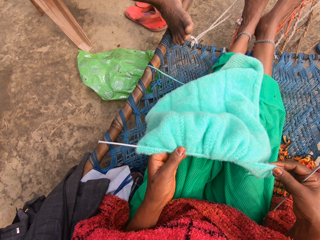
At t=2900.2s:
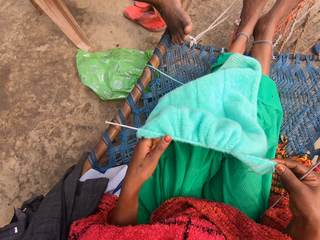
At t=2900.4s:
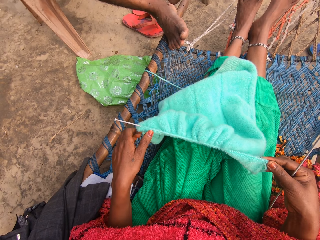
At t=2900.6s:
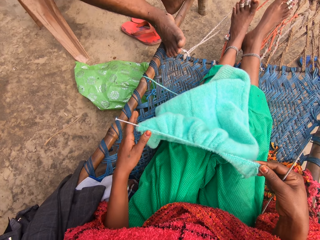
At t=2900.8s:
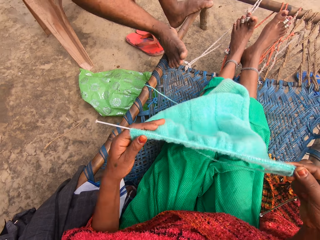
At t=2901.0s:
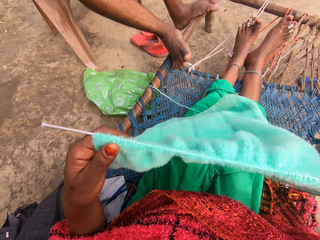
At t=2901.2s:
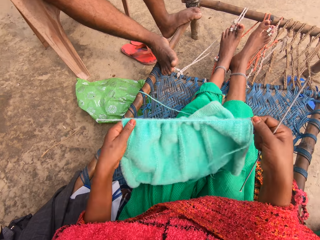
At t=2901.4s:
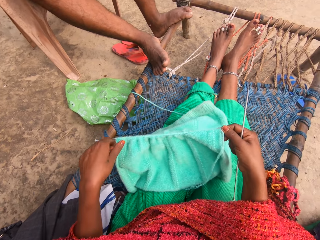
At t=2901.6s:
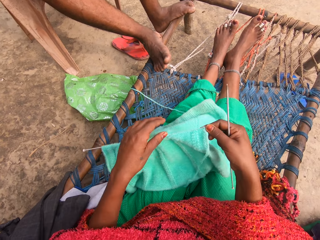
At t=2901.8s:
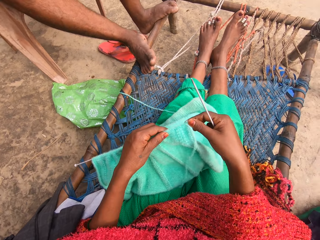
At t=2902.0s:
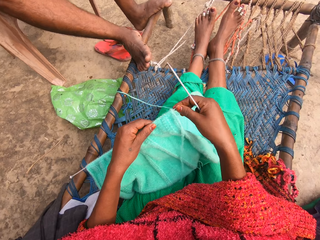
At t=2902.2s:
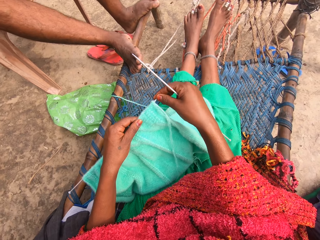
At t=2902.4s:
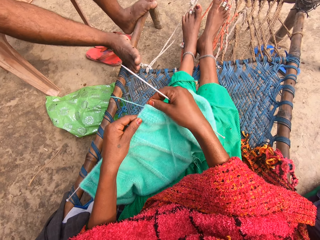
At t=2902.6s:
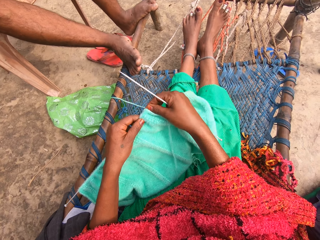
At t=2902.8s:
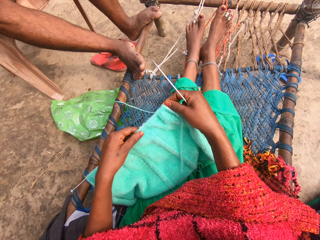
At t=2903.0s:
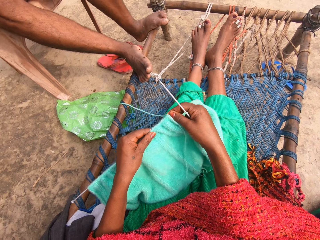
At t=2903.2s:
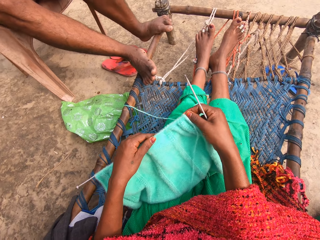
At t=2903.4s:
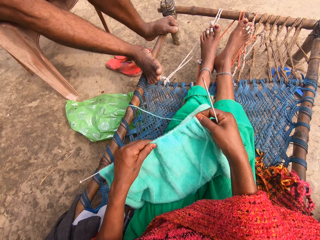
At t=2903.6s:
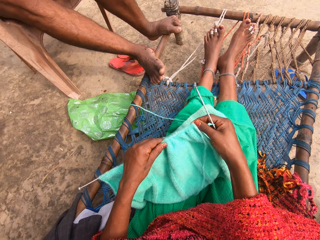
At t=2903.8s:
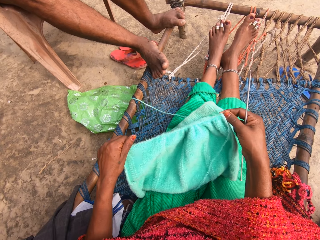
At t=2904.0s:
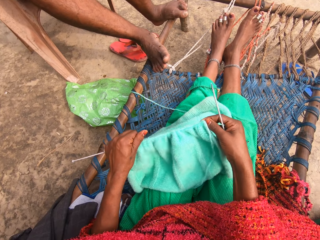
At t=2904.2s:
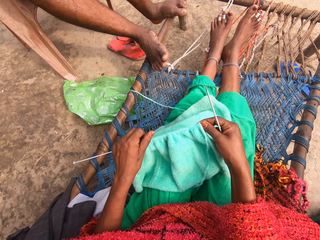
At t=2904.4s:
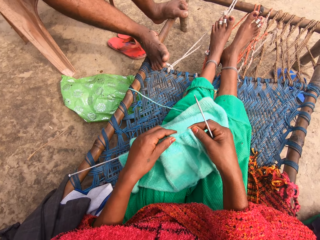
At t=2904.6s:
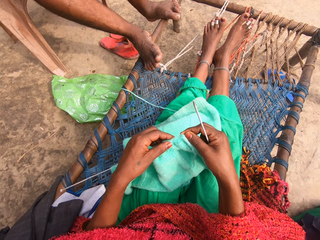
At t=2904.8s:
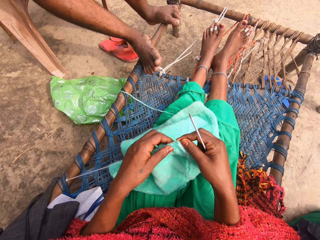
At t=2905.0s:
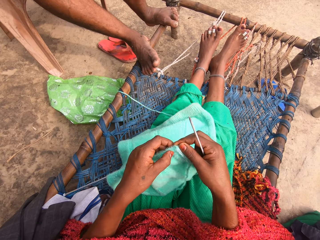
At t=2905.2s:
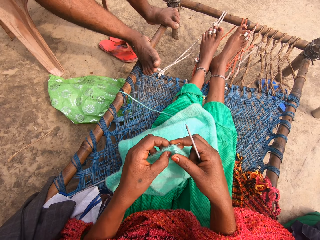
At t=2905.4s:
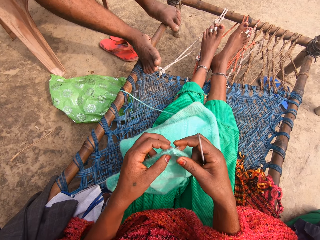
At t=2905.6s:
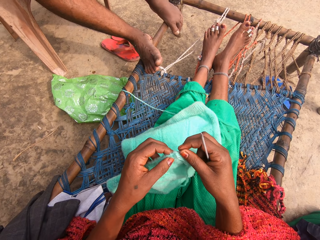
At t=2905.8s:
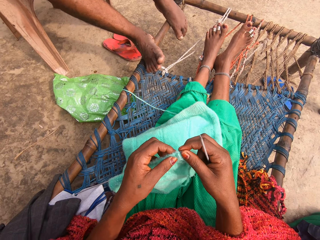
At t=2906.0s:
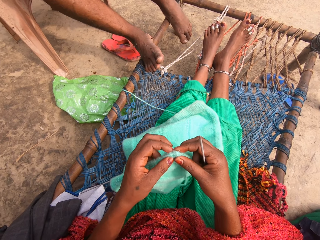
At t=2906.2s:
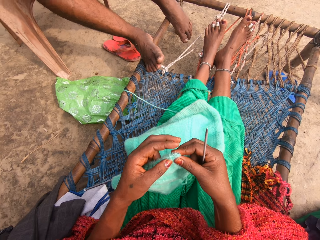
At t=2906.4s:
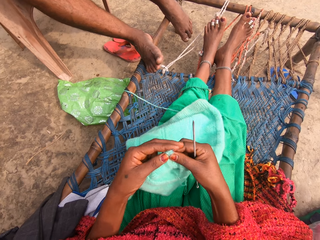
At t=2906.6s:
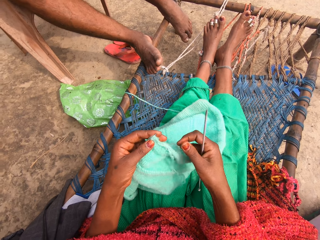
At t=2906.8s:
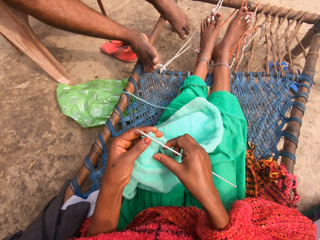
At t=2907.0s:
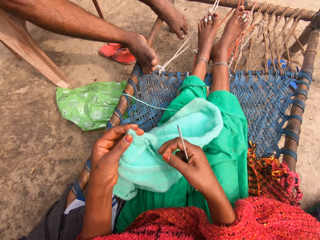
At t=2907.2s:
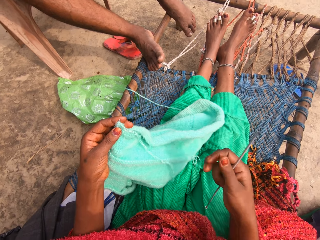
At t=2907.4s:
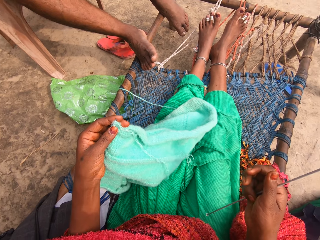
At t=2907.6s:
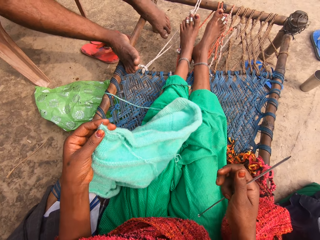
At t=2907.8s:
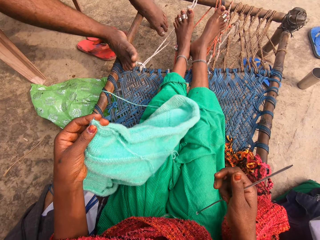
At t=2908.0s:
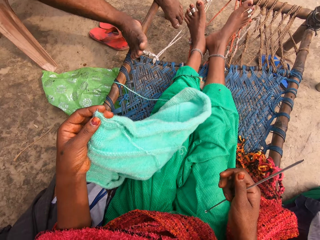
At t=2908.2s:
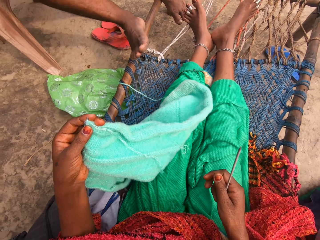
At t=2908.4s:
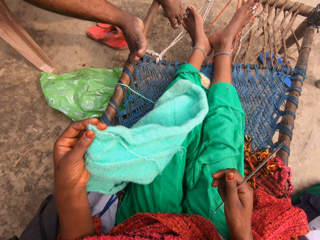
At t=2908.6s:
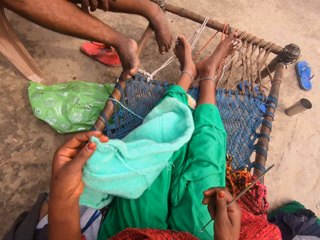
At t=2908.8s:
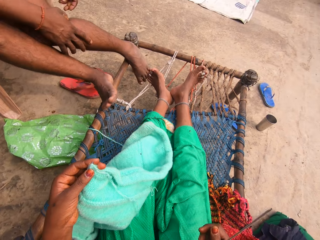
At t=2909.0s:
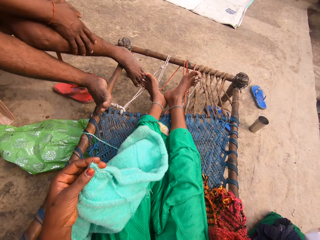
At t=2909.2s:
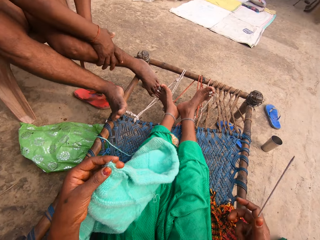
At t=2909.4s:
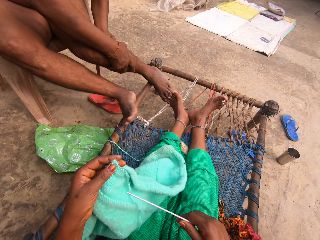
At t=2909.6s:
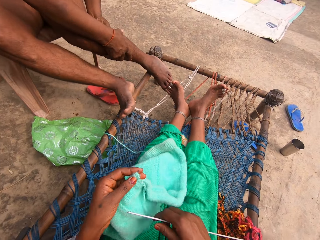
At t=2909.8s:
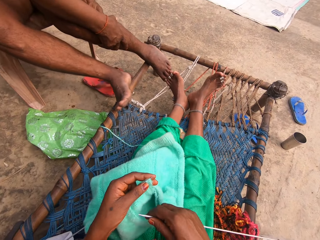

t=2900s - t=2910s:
The camera wearer lifts up the fabric. She drops the fabric on her legs. She adjusts the fabric. She interacts with a girl.

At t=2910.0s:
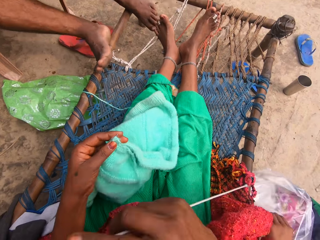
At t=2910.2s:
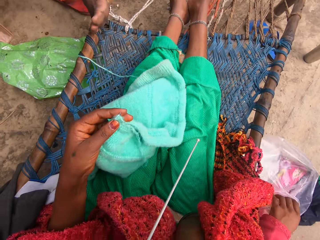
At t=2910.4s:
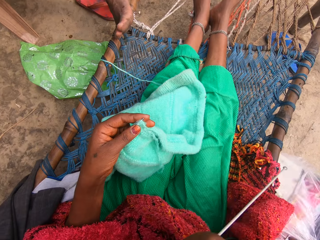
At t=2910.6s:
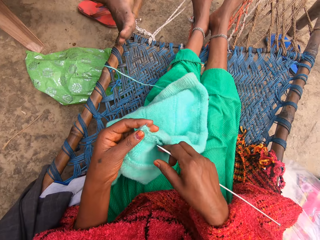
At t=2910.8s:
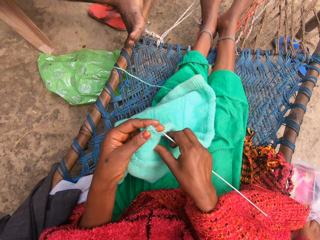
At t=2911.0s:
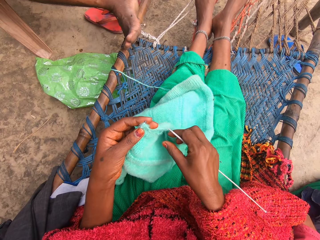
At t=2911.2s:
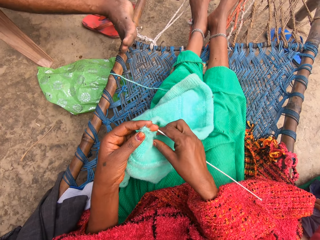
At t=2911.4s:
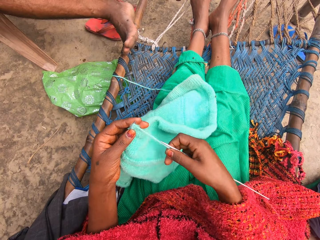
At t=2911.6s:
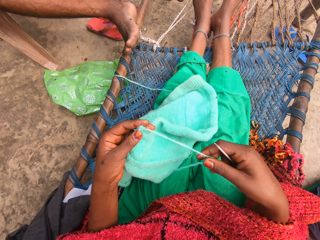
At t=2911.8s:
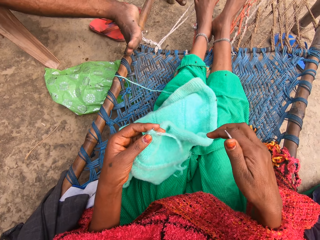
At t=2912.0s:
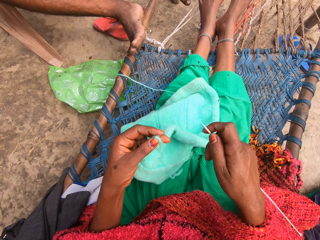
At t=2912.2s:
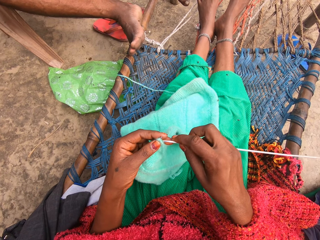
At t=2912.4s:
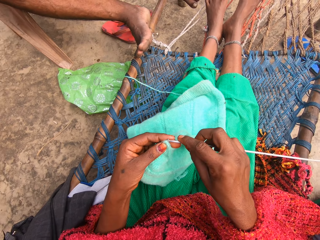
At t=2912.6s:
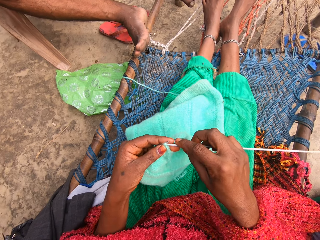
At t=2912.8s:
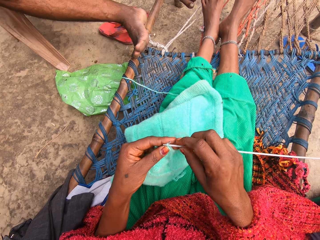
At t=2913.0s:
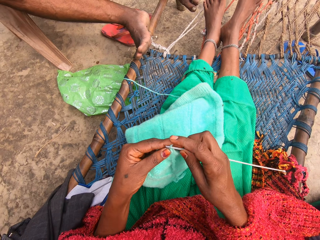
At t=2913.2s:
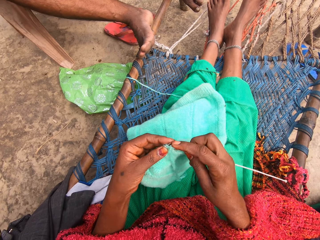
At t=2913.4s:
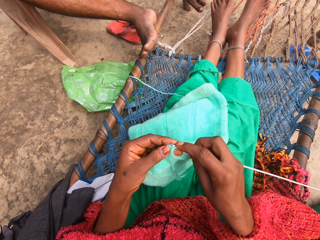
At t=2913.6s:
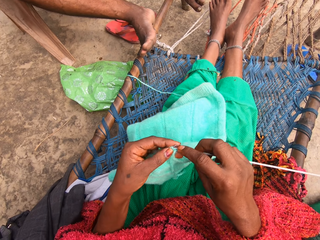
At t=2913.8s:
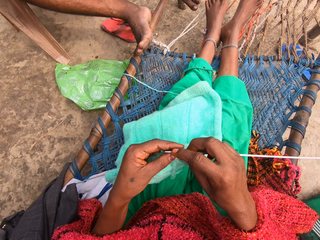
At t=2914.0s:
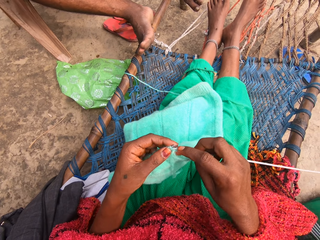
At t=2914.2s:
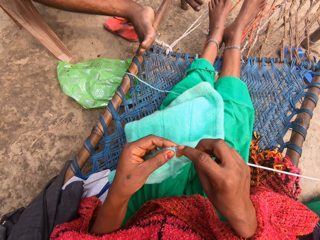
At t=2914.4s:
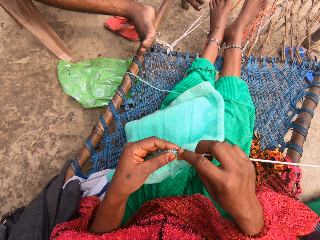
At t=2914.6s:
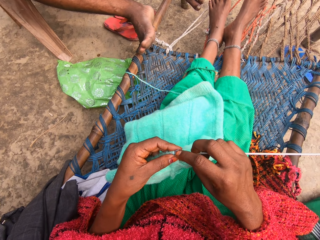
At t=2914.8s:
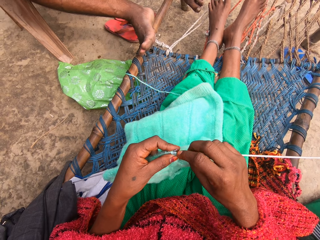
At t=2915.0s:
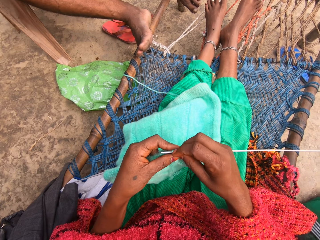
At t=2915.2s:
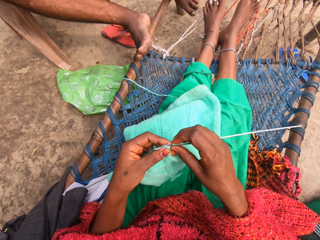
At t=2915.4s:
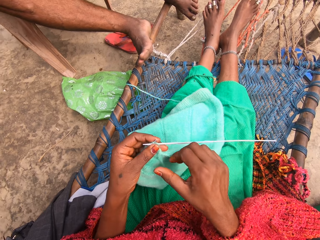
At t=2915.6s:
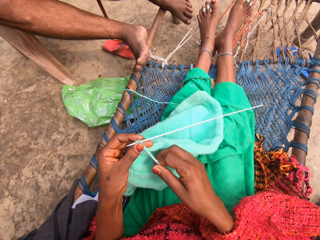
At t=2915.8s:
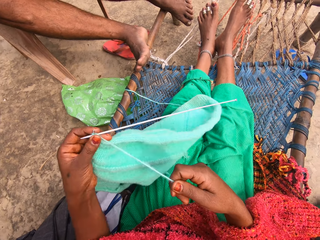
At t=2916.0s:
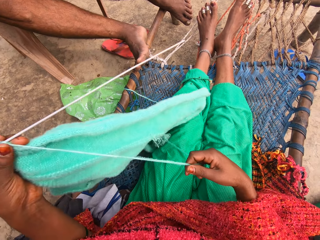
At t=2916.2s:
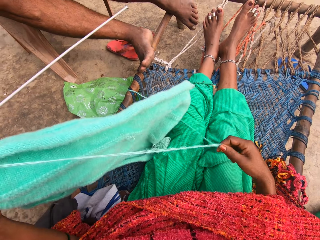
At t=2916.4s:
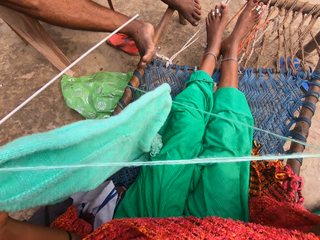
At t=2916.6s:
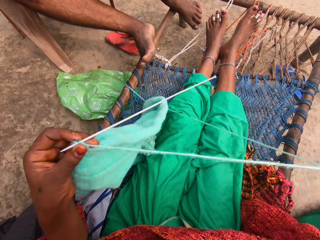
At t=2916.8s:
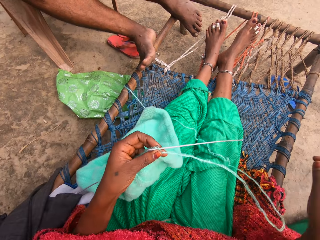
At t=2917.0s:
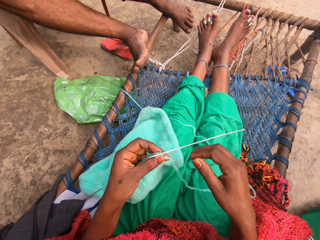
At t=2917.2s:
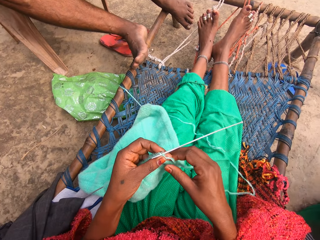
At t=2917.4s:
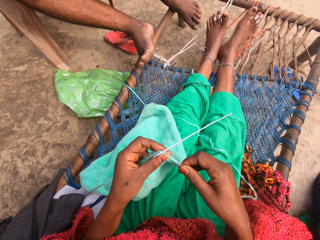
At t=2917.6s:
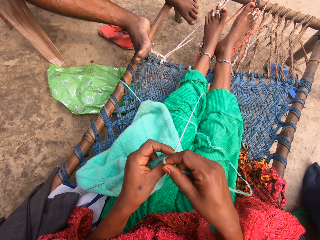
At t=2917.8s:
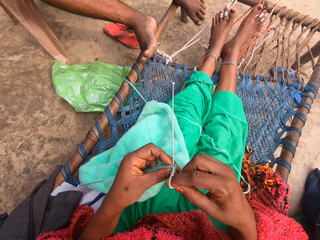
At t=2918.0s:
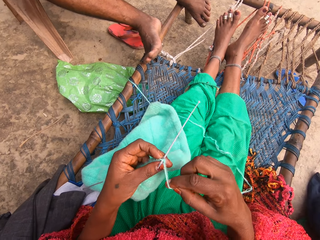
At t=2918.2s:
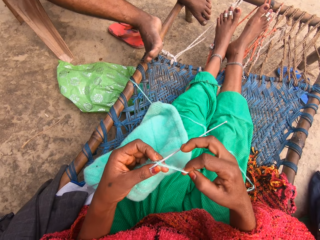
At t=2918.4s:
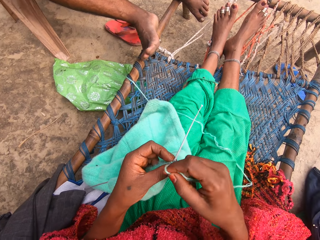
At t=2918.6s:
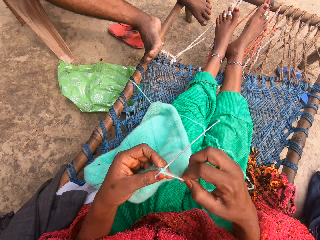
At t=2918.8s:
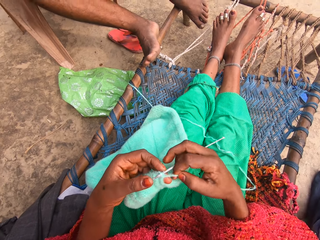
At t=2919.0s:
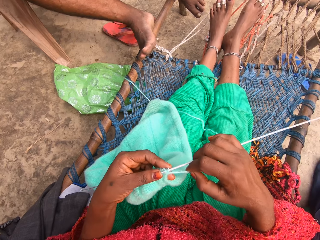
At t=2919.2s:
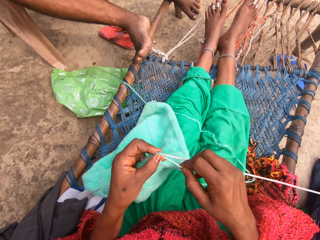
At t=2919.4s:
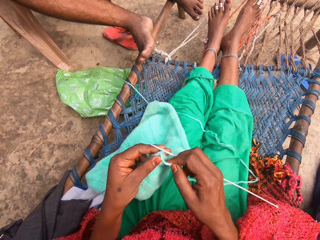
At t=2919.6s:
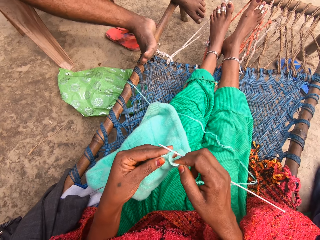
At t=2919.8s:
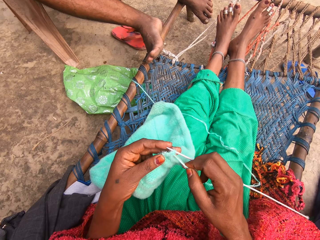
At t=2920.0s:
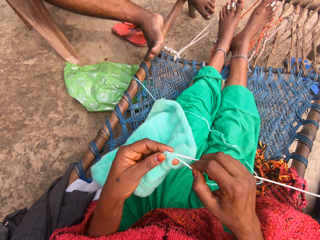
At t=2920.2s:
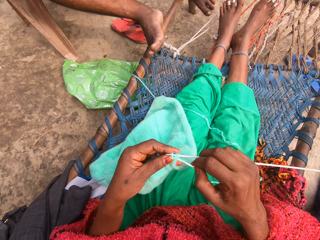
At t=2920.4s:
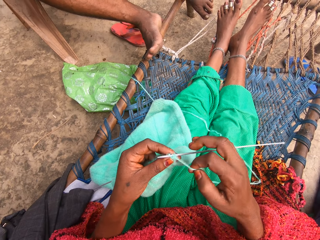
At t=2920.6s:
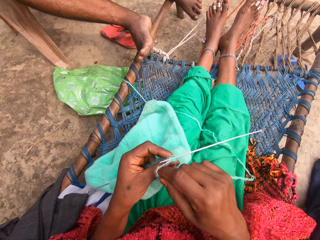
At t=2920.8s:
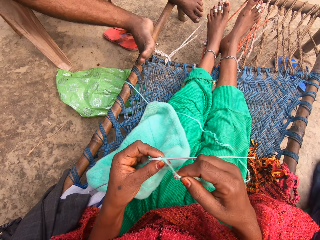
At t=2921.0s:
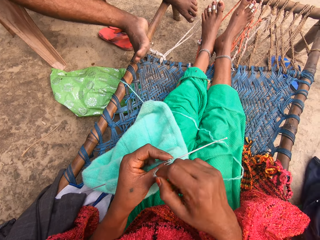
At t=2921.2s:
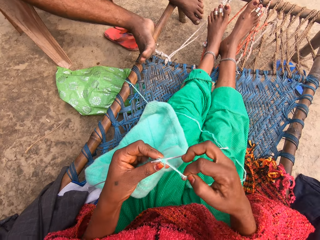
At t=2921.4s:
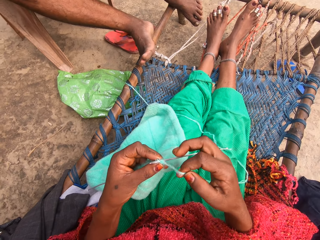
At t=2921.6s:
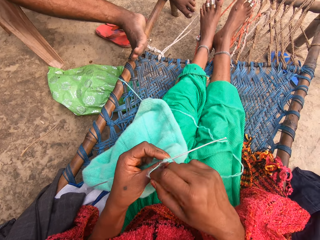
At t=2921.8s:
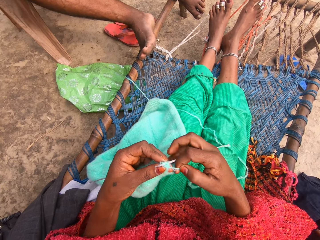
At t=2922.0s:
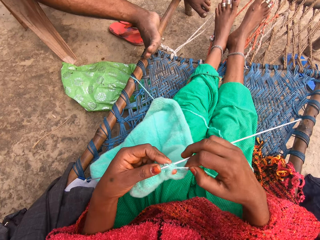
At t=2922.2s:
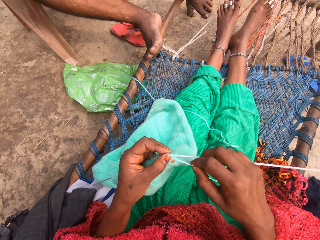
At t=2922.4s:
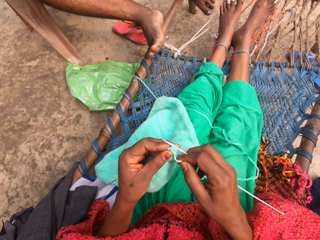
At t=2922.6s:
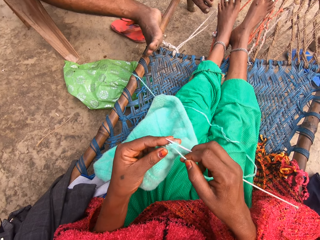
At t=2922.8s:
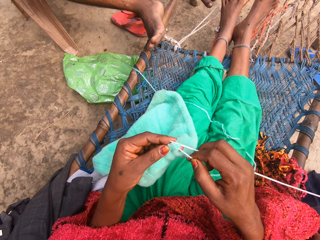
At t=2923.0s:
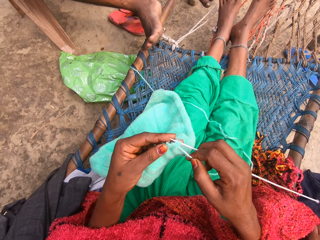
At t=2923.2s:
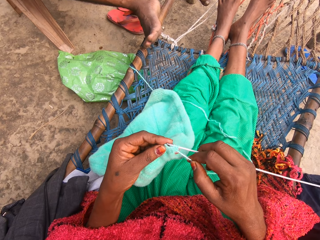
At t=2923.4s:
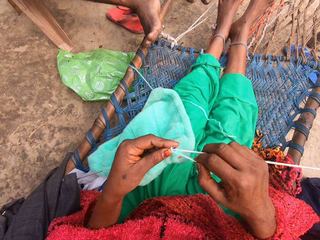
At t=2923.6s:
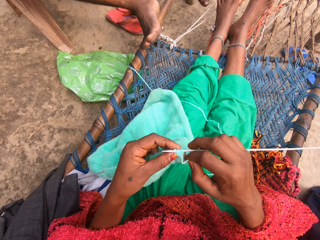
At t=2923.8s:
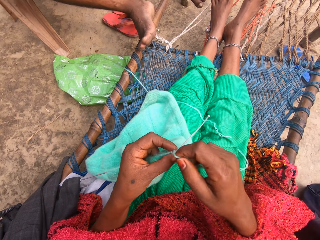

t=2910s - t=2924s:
The camera wearer touches the thread. They pull the yarn. They knit a fabric with straight needles. They put one of the knitting needles in the fabric. They stretch out the yarn. They touch the thread. They roll the yarn around one of the knitting needles. They knit the fabric with the knitting needles. They roll the yarn around one of the knitting needles. They knit the fabric with the knitting needles.
